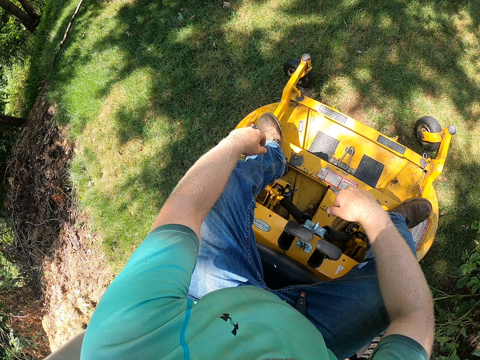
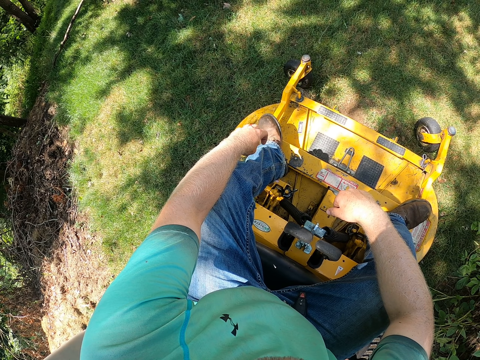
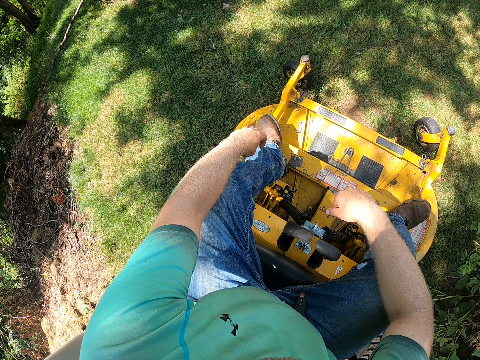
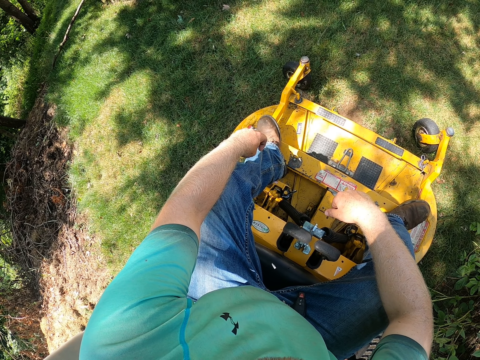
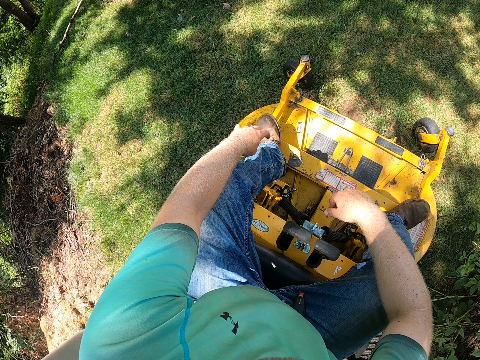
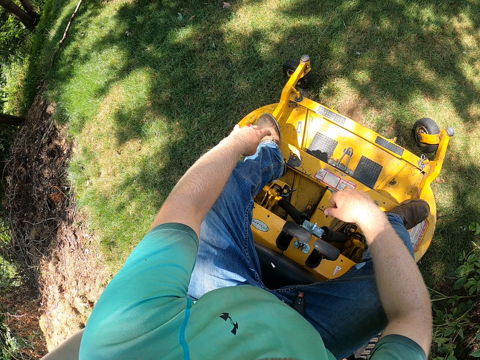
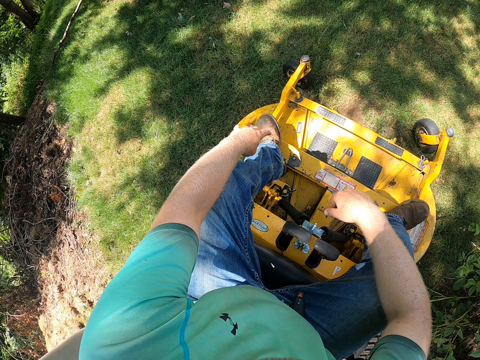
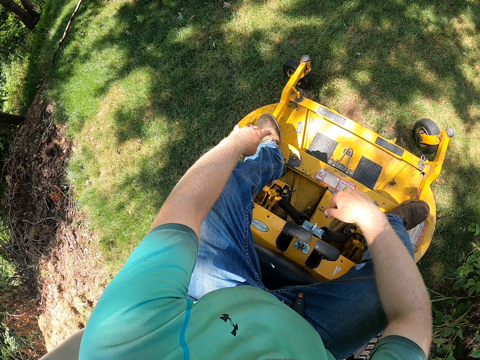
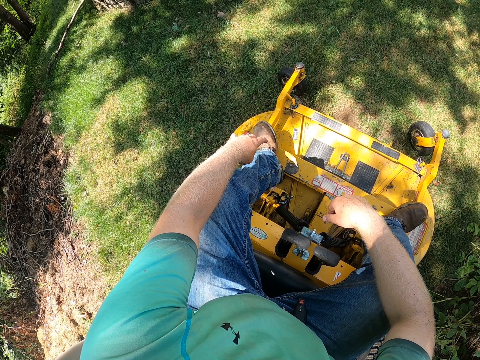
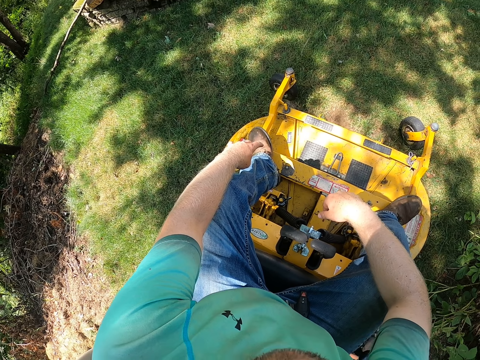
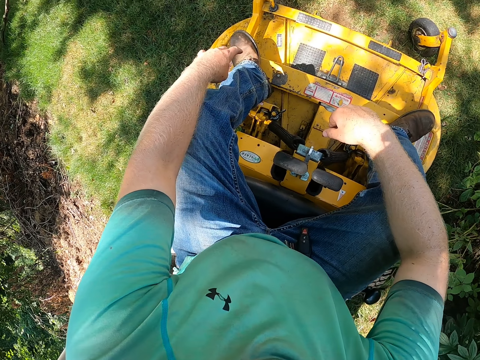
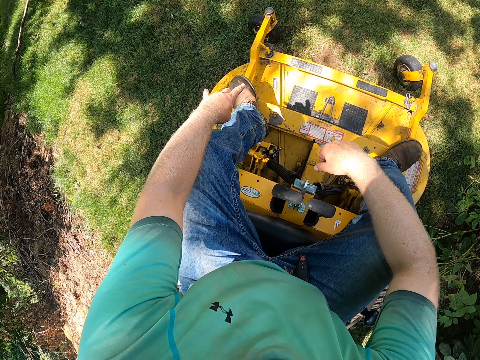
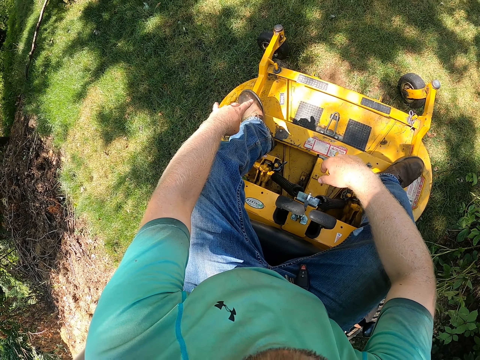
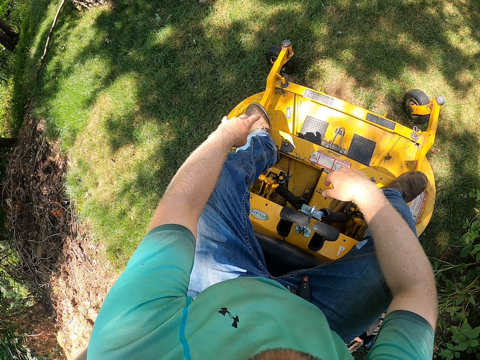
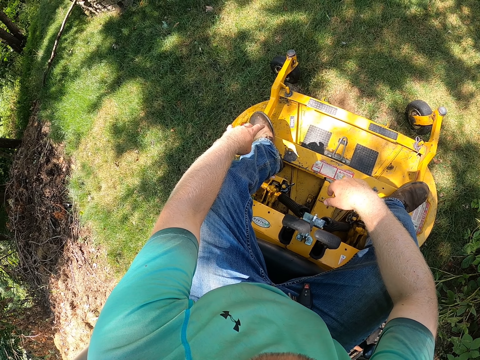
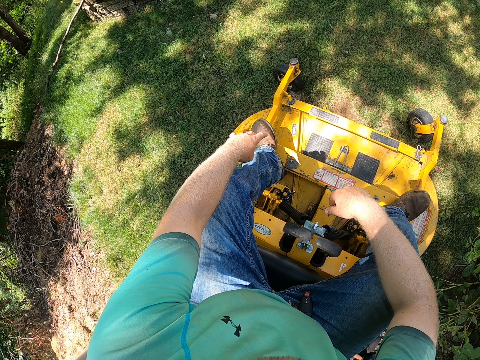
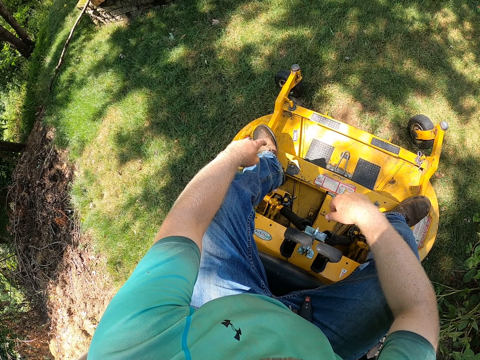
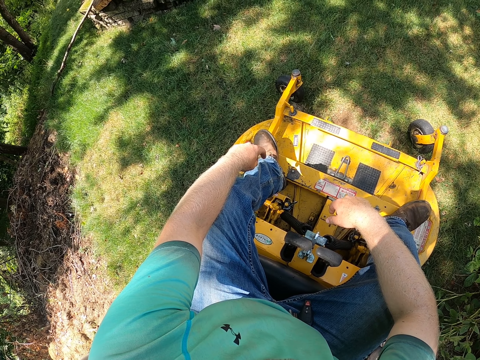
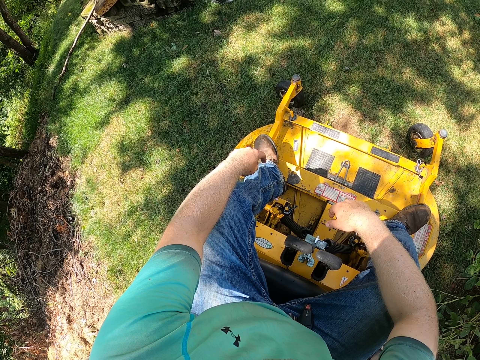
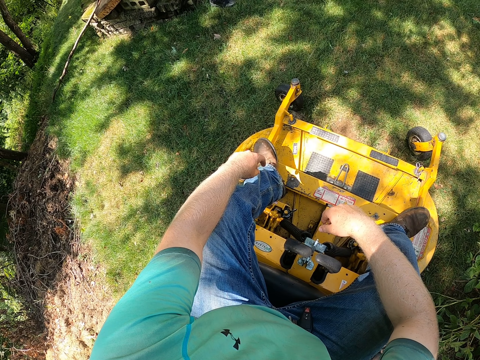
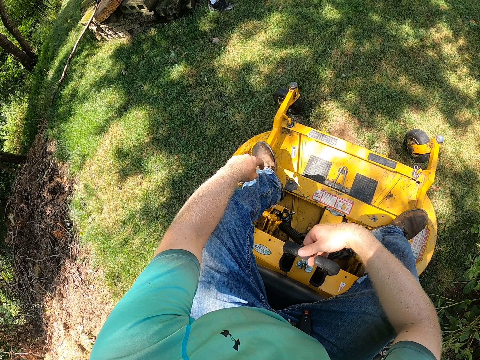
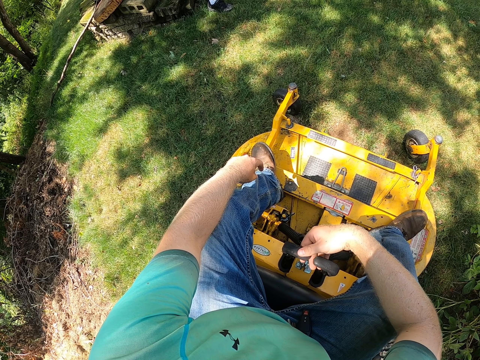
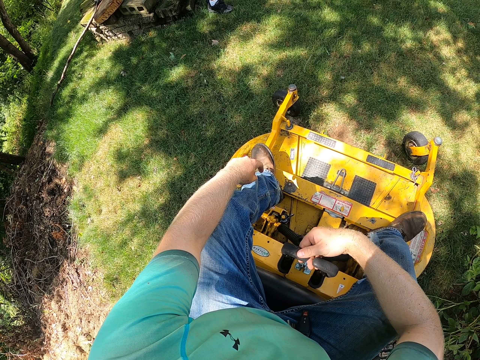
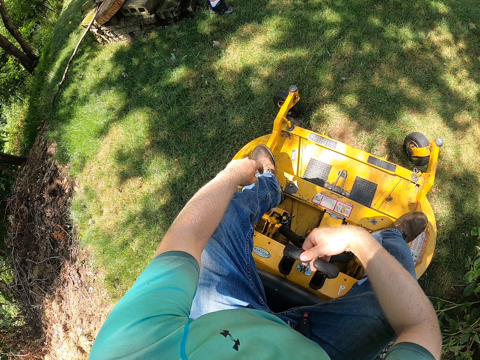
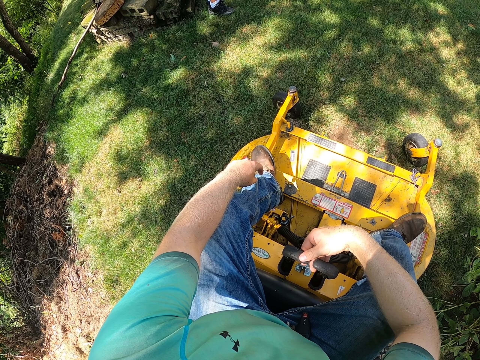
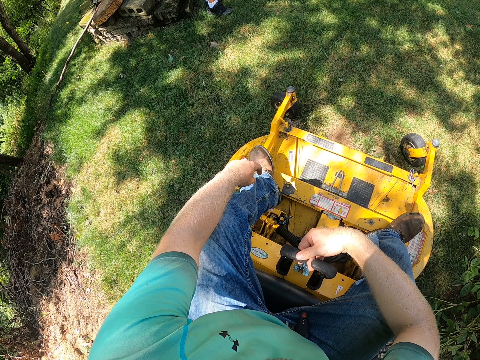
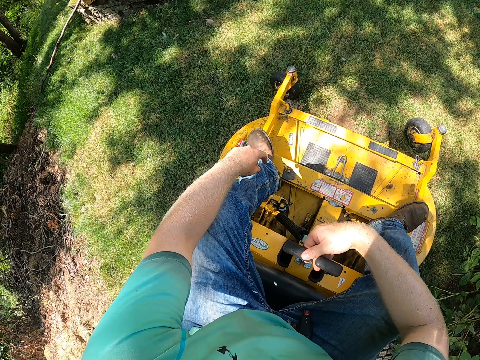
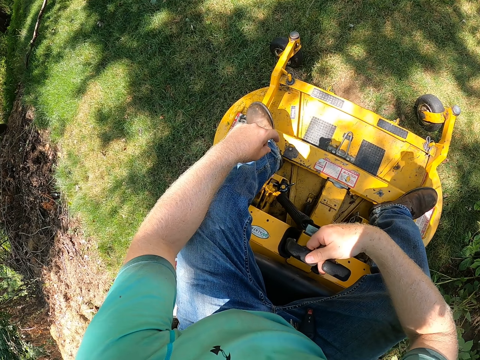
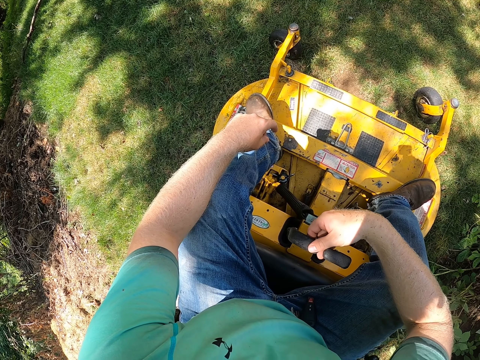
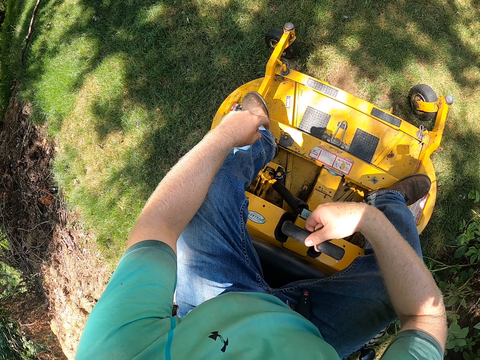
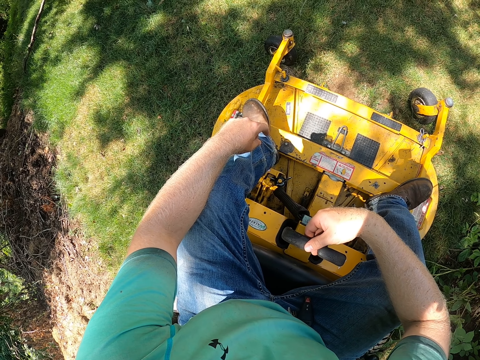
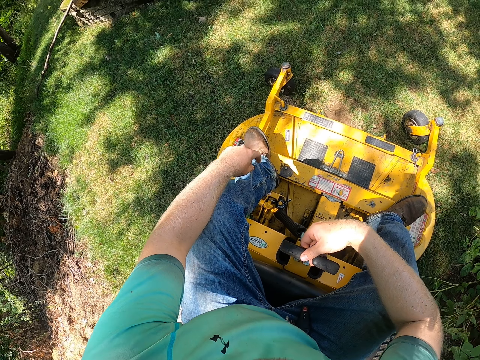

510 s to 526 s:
The camera wearer holds gears.
